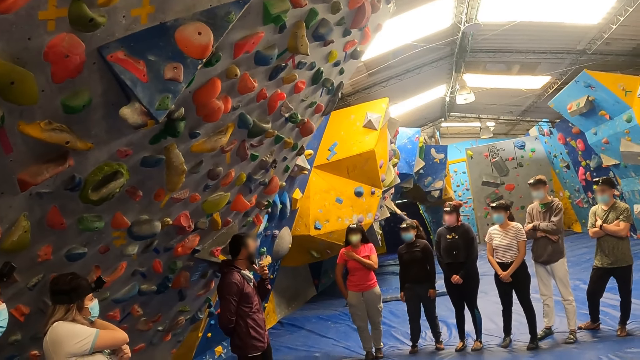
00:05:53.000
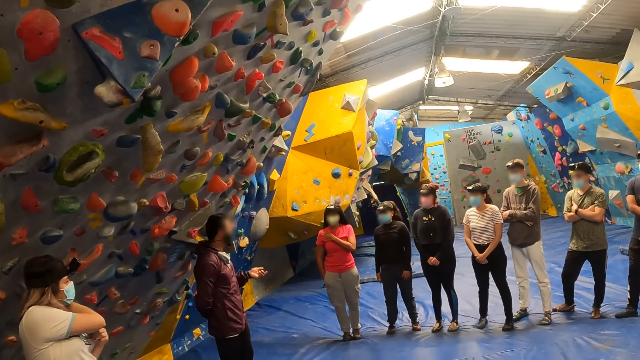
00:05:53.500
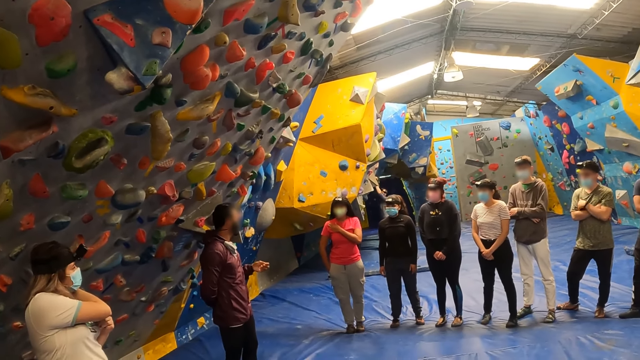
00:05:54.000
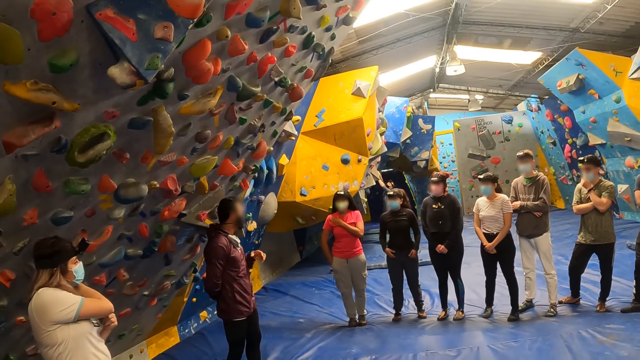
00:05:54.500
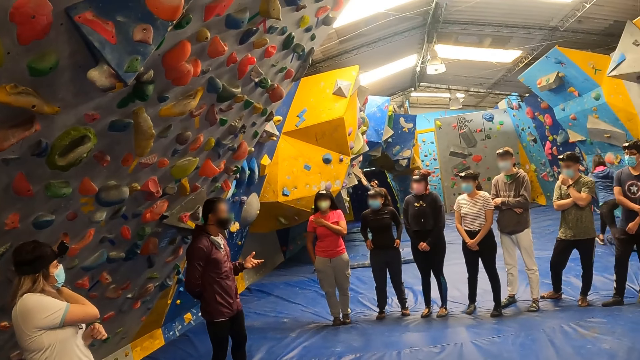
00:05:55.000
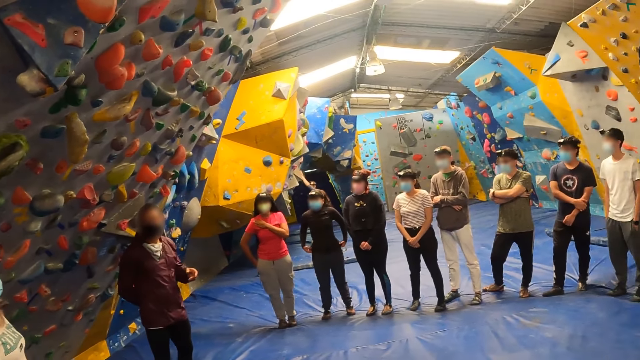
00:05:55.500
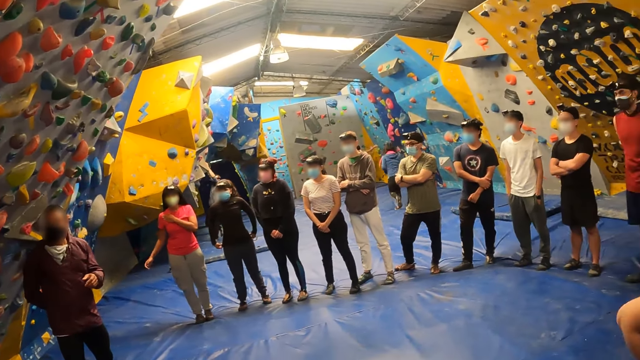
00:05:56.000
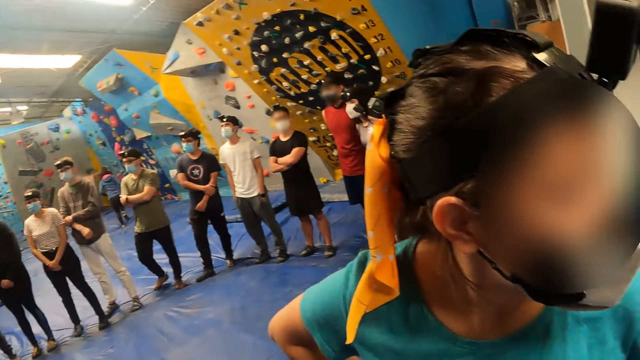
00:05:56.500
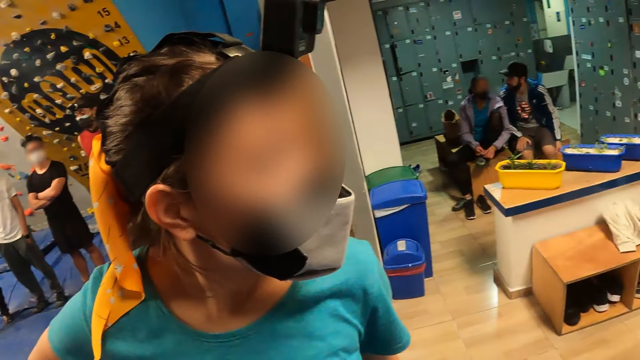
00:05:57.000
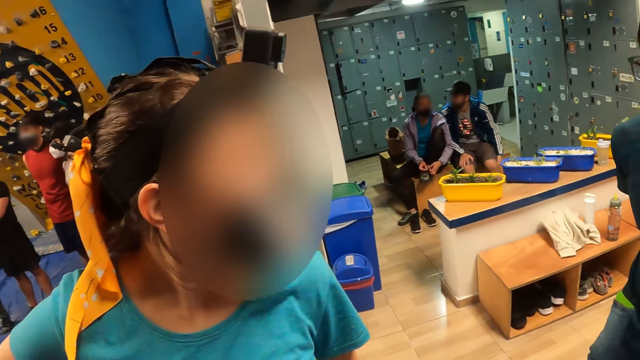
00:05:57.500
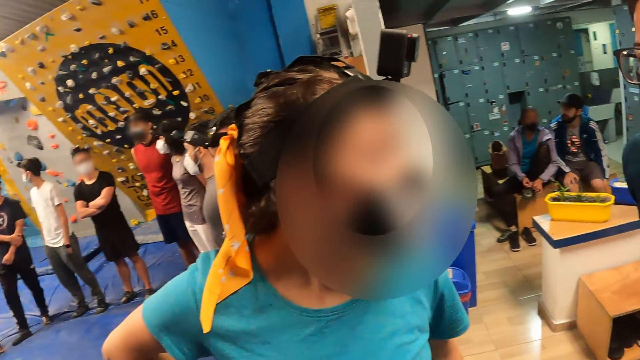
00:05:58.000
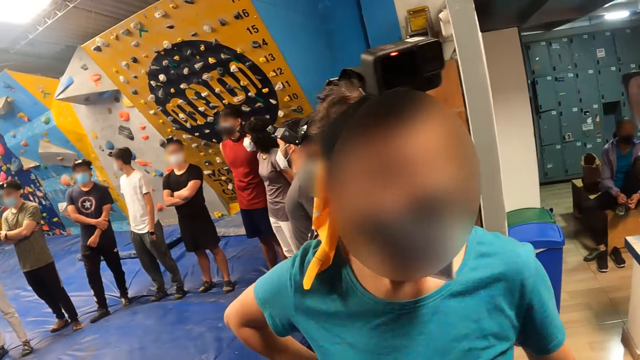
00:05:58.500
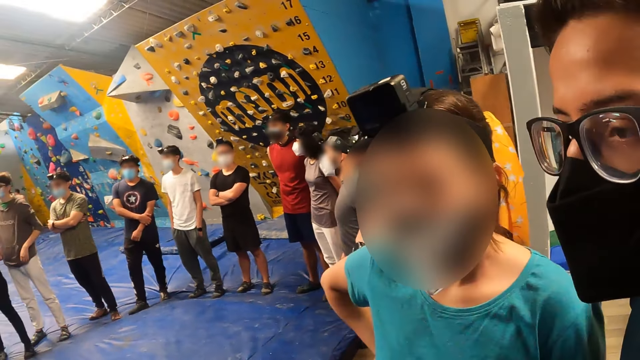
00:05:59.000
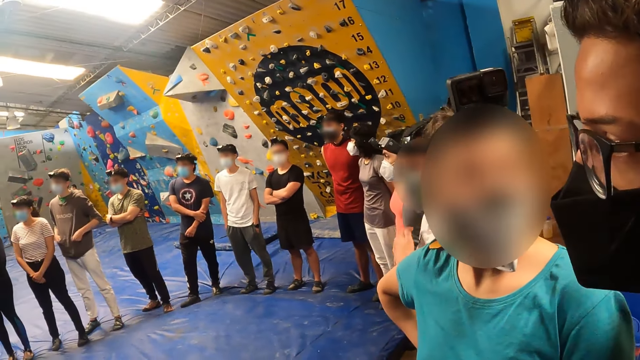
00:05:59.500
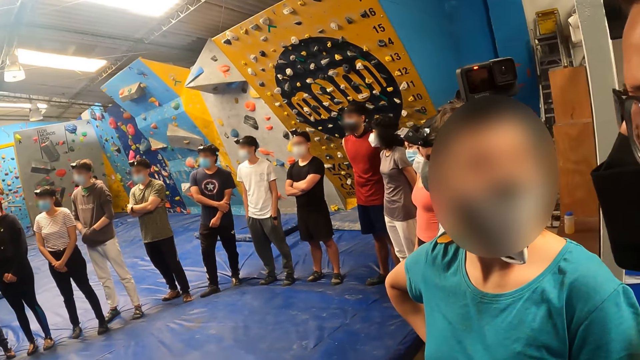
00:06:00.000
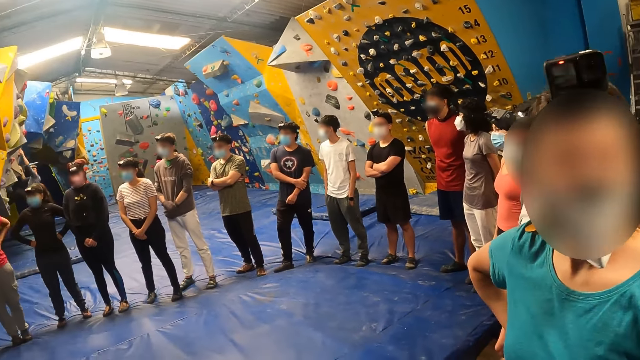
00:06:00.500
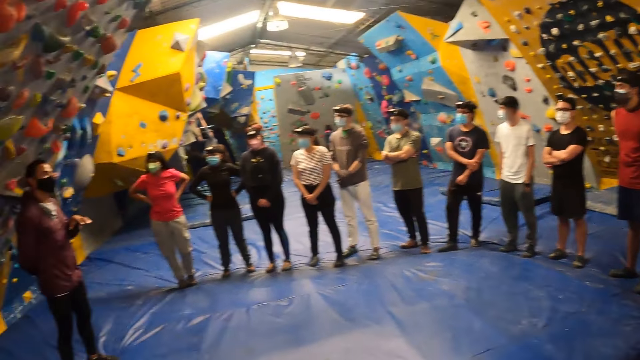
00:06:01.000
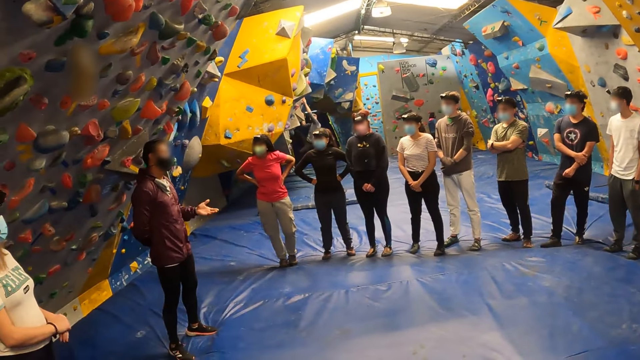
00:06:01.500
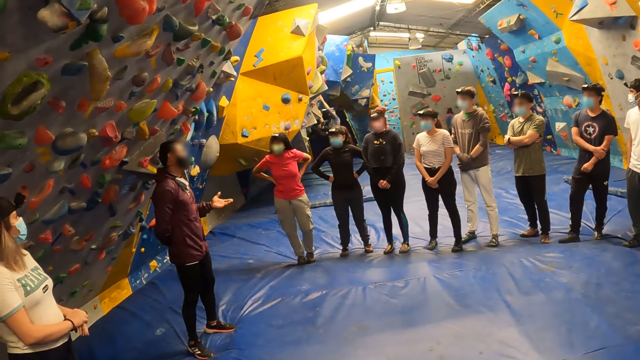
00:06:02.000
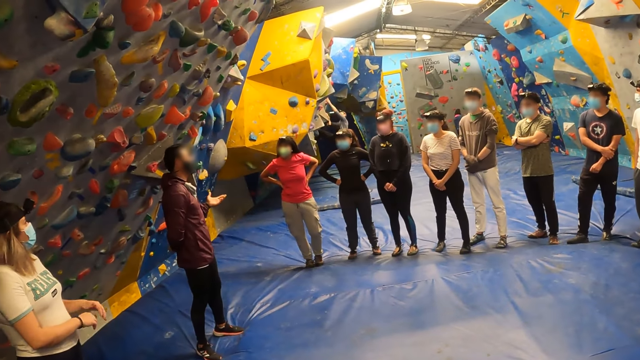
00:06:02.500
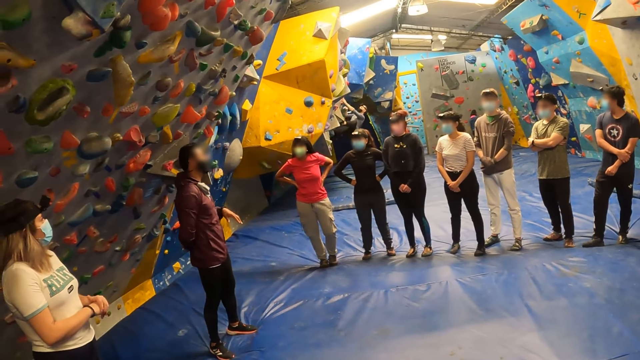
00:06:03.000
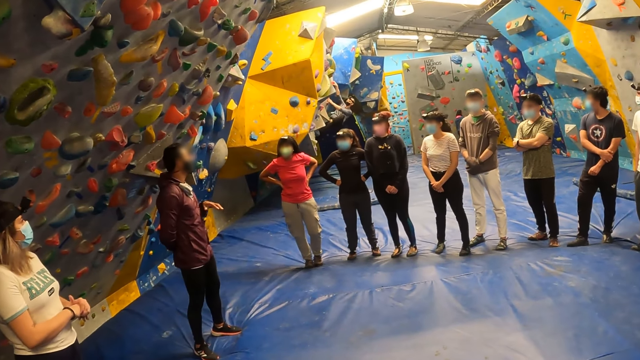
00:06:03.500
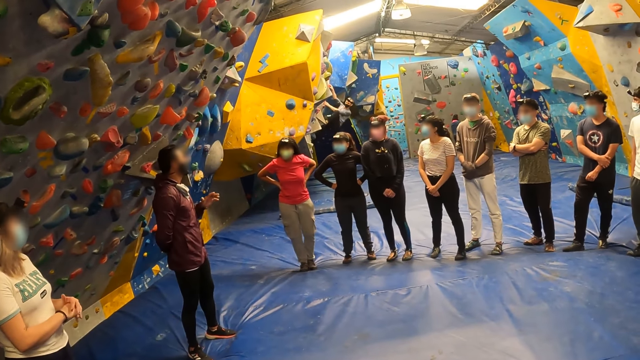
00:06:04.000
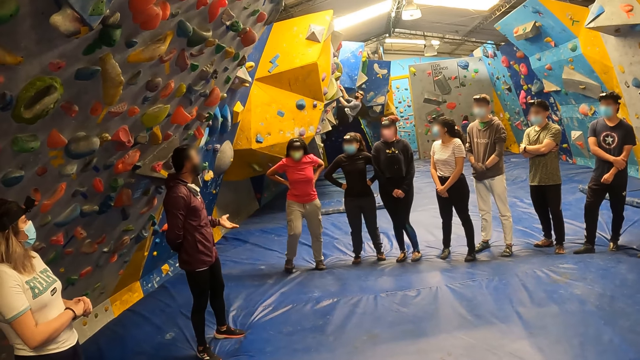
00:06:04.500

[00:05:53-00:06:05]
The camera wearer looks around the boulder gym. A man walks to the camera wearer's side. Another man climbs a climbing wall with both hands. A third man interacts with a crowd.

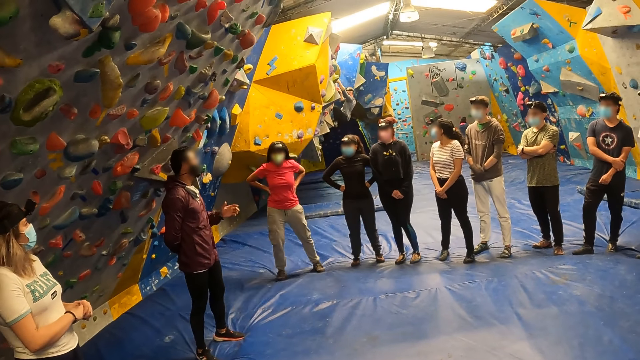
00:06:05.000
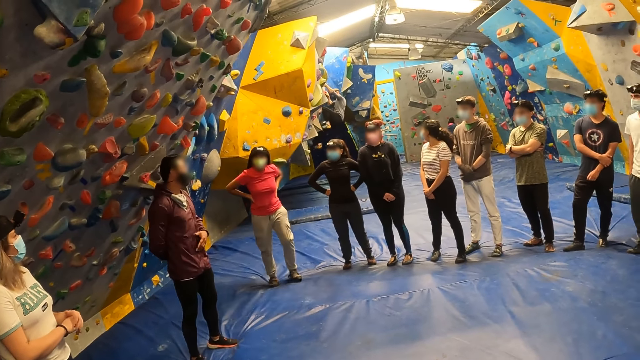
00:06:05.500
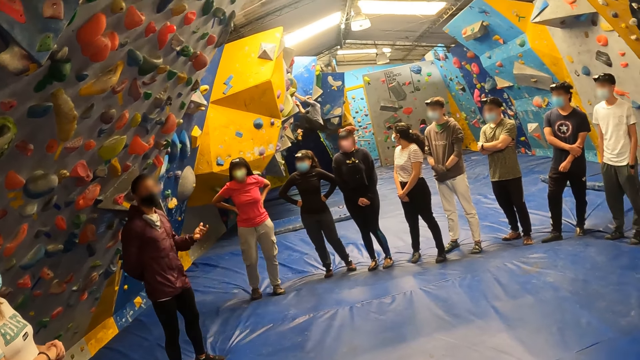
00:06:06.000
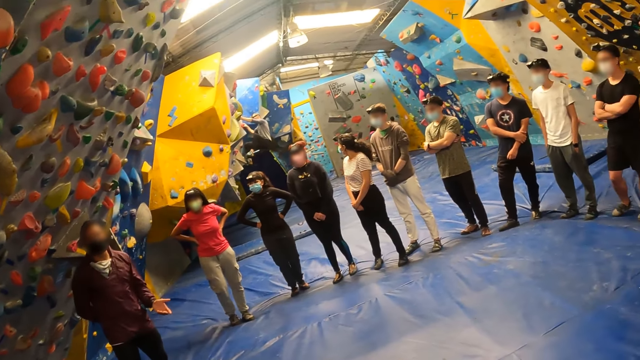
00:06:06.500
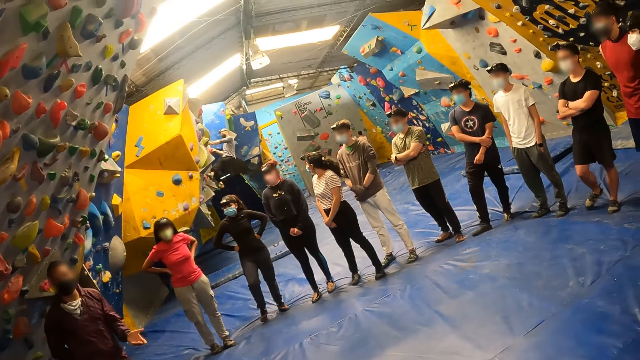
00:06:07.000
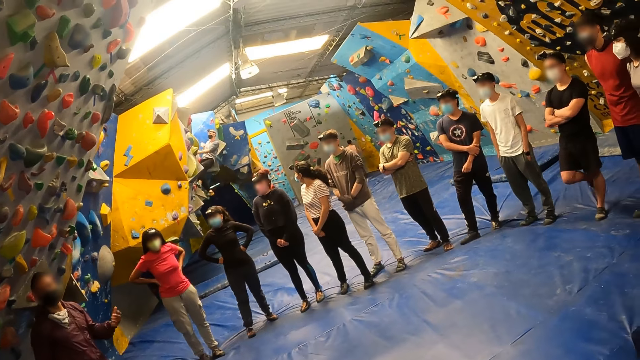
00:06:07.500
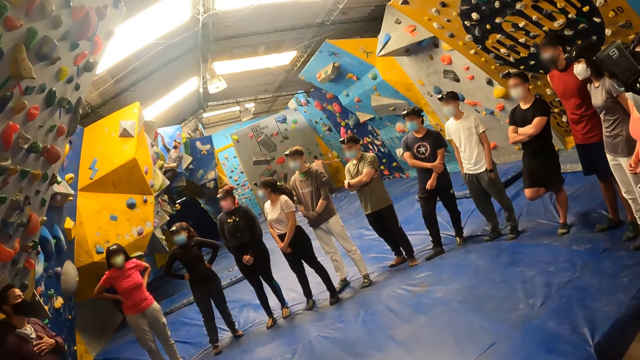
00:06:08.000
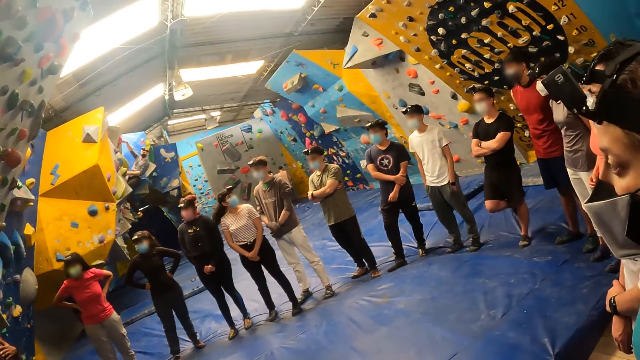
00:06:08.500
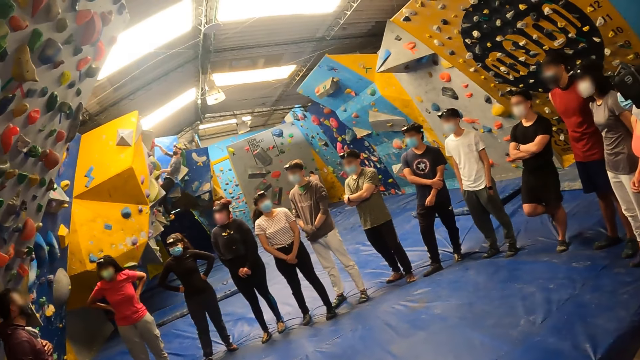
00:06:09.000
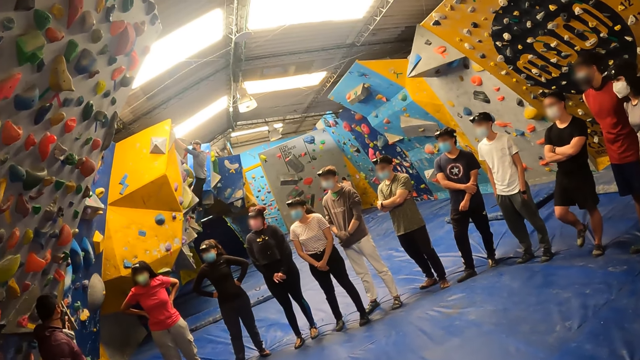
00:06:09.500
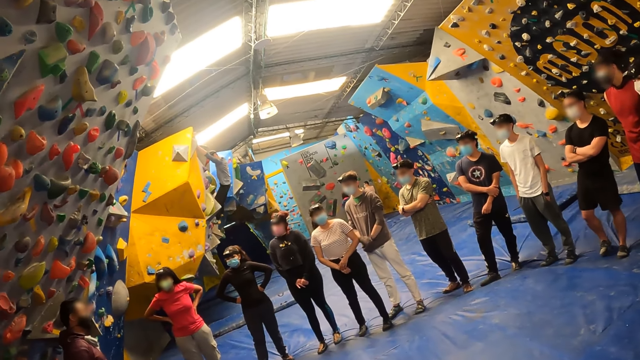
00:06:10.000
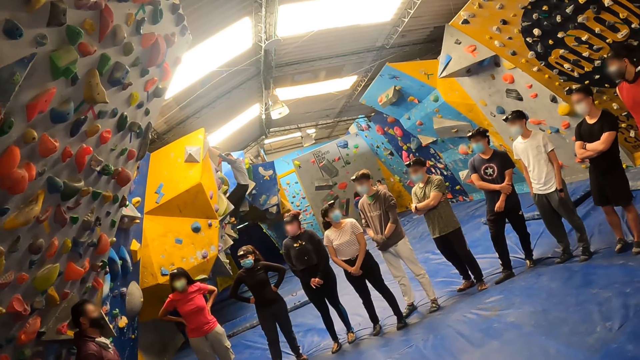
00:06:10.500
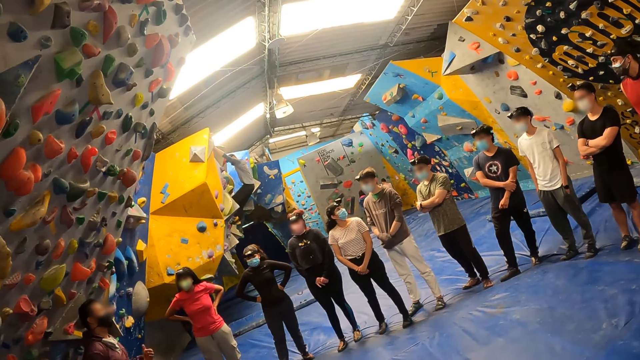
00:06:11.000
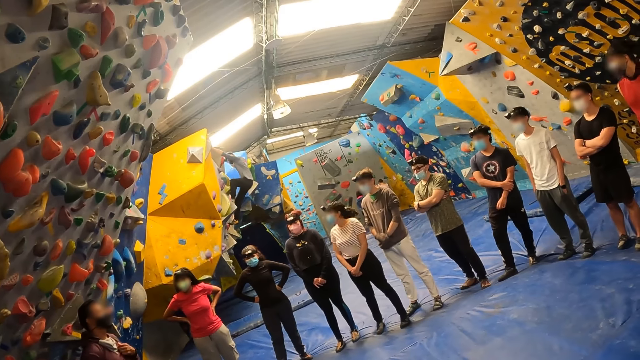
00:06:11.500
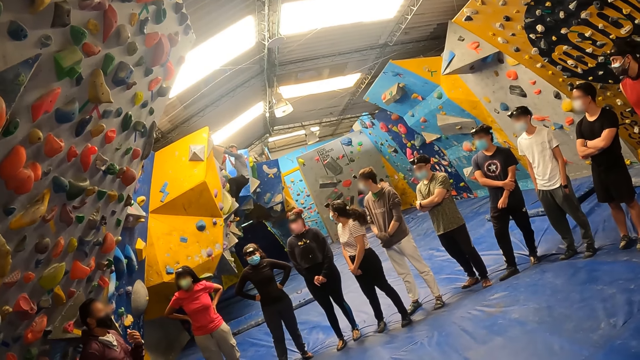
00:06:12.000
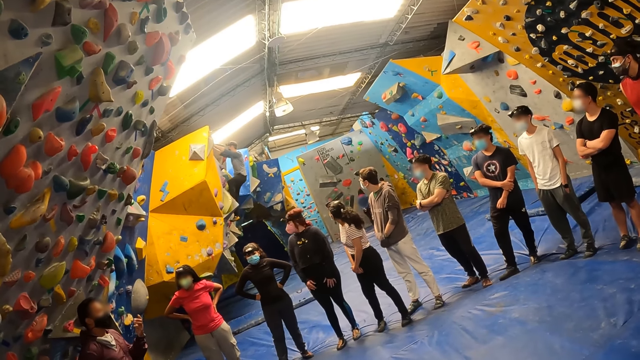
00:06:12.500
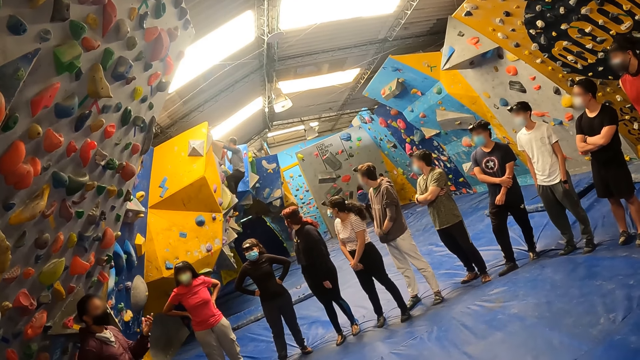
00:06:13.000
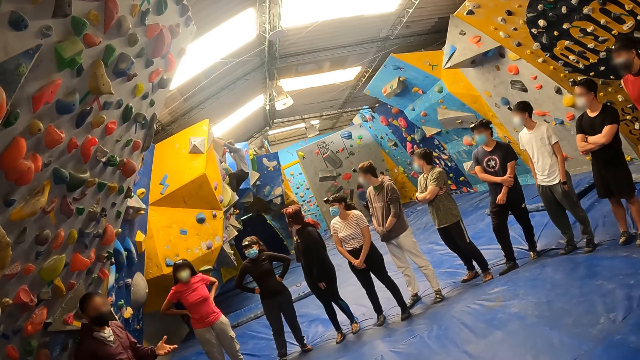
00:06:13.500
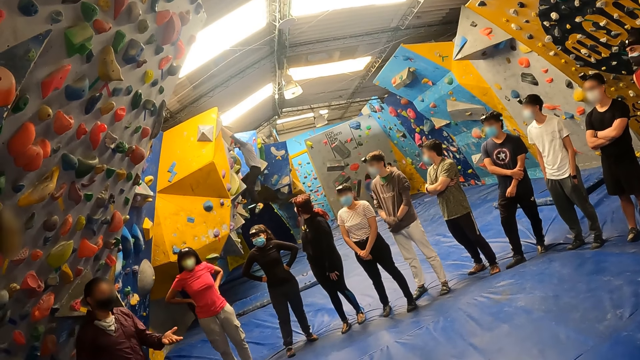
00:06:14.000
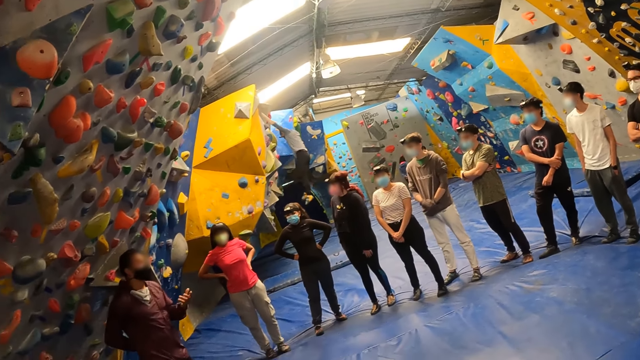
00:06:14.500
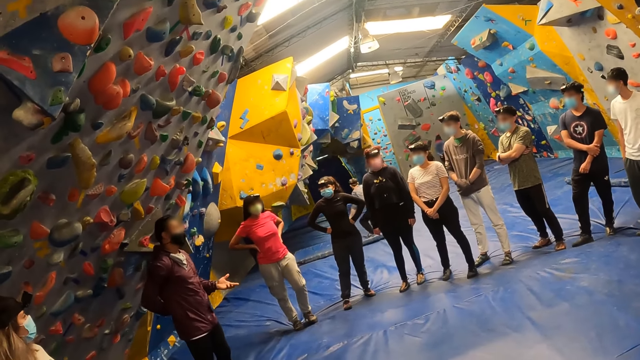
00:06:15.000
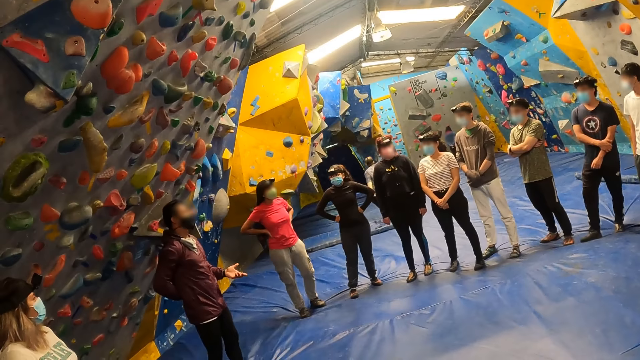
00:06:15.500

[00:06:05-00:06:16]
The camera wearer stares at a man. The man drops to the crash pad from the climbing wall.
